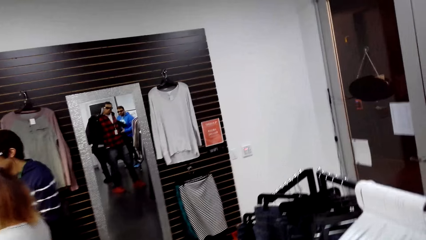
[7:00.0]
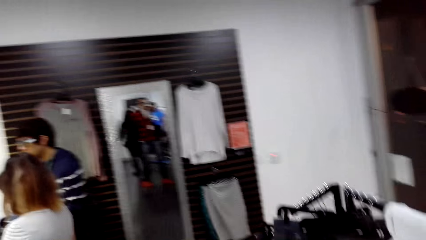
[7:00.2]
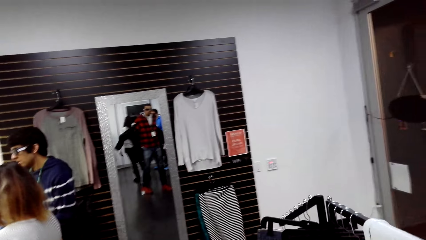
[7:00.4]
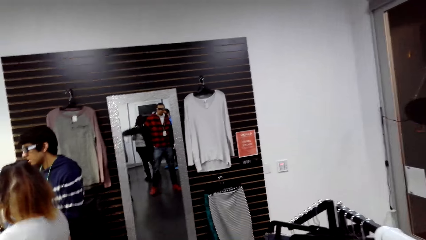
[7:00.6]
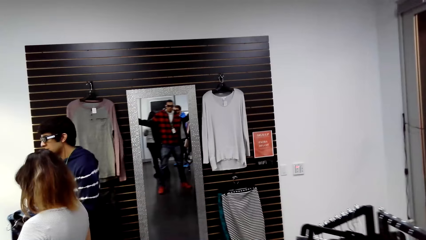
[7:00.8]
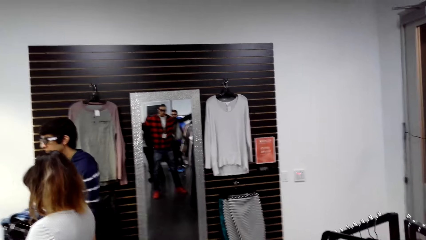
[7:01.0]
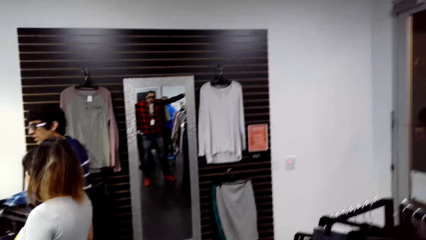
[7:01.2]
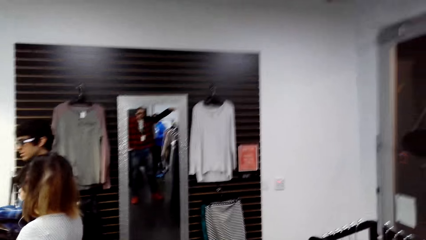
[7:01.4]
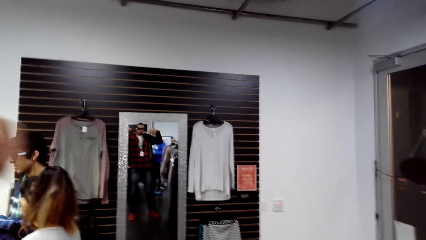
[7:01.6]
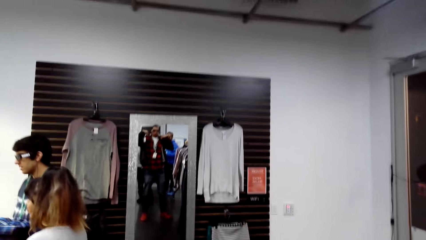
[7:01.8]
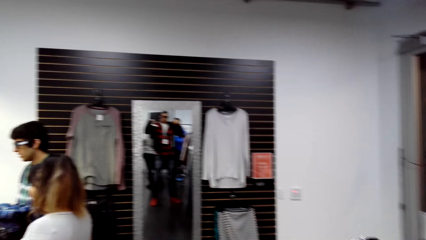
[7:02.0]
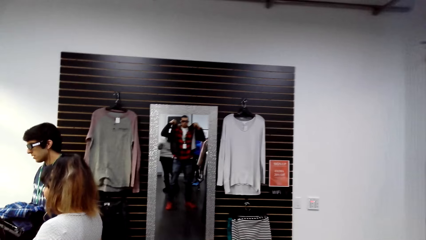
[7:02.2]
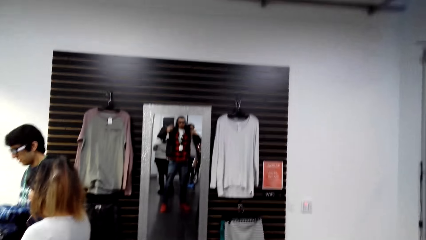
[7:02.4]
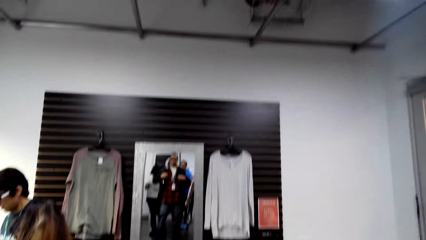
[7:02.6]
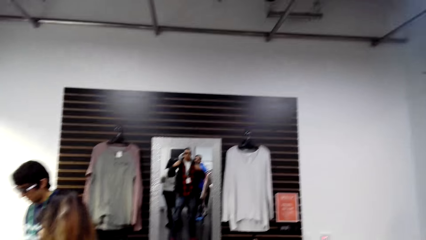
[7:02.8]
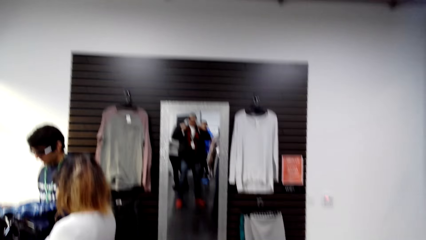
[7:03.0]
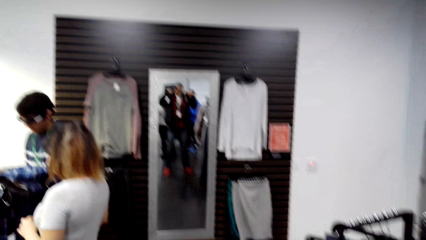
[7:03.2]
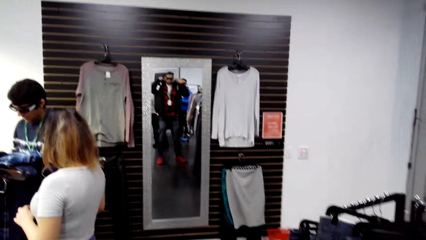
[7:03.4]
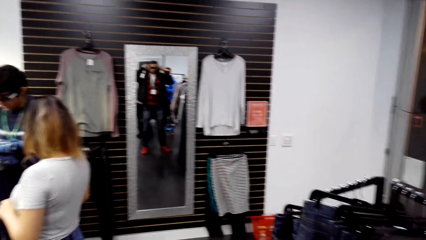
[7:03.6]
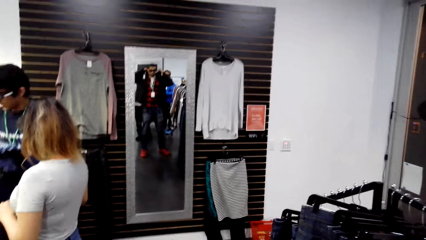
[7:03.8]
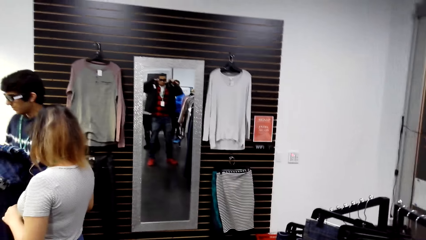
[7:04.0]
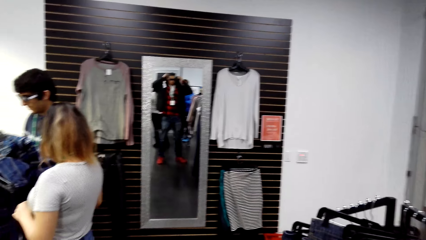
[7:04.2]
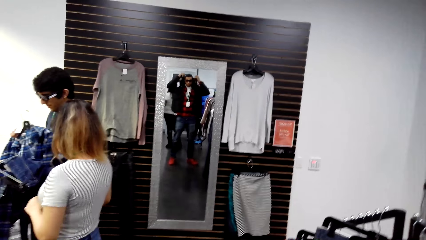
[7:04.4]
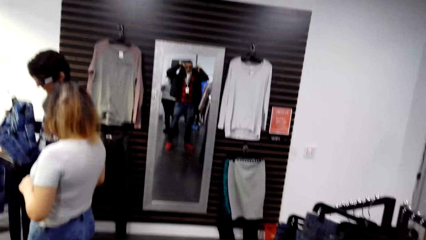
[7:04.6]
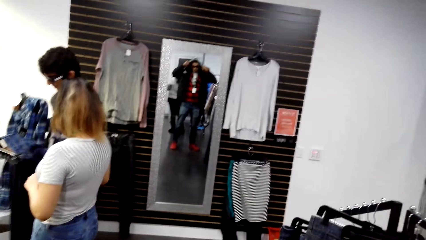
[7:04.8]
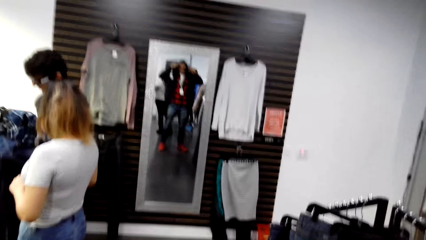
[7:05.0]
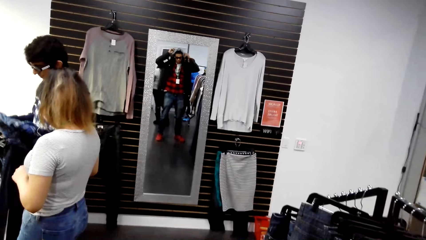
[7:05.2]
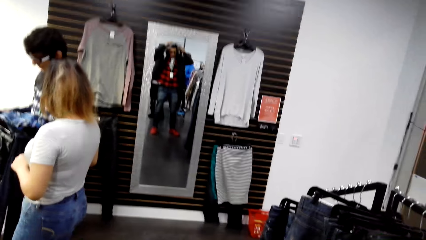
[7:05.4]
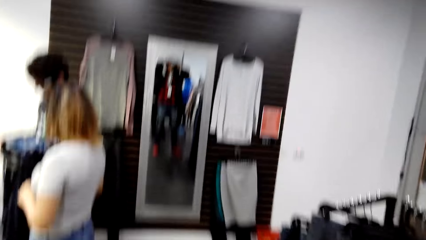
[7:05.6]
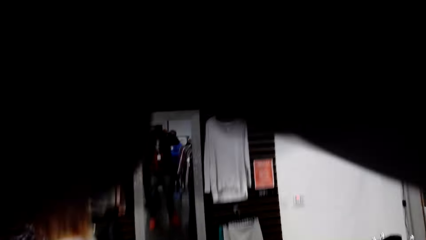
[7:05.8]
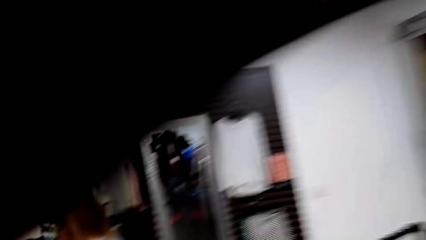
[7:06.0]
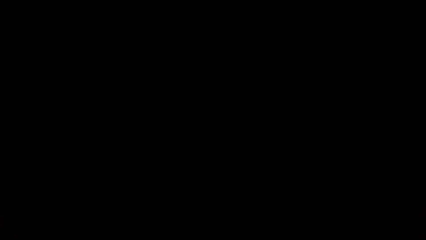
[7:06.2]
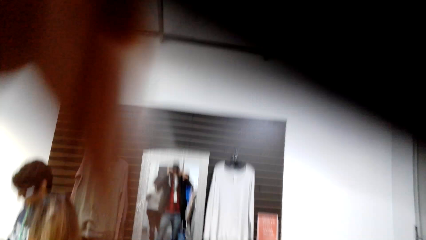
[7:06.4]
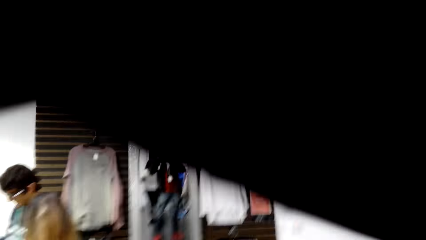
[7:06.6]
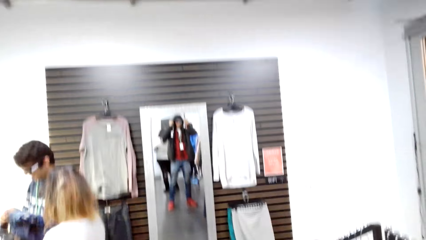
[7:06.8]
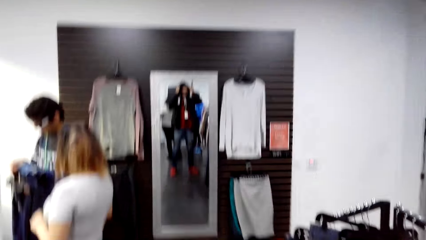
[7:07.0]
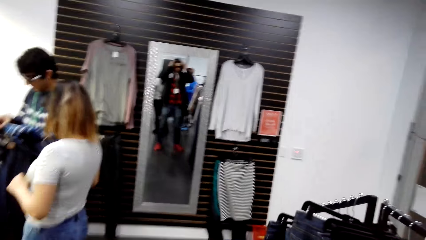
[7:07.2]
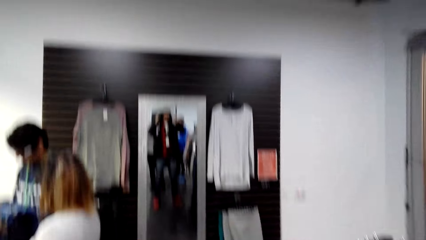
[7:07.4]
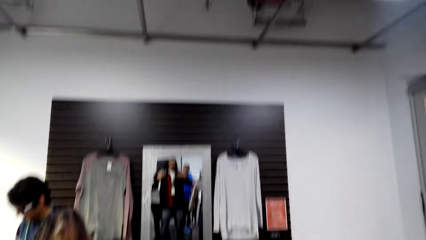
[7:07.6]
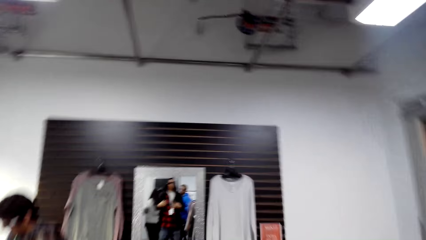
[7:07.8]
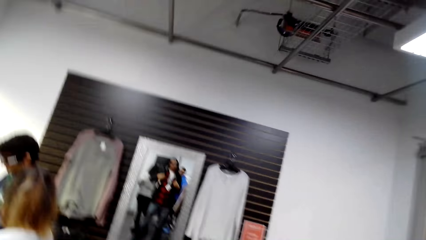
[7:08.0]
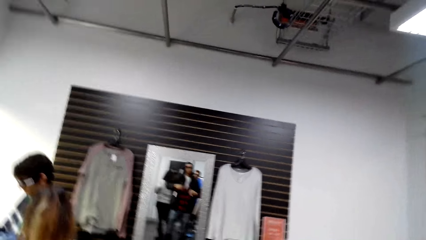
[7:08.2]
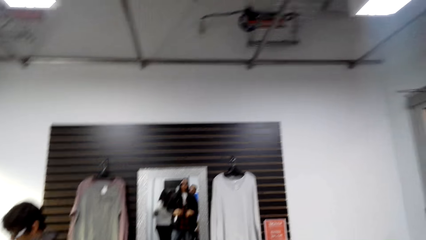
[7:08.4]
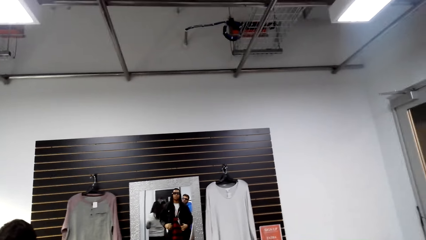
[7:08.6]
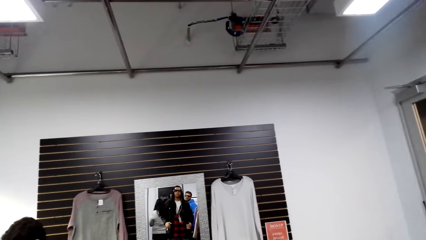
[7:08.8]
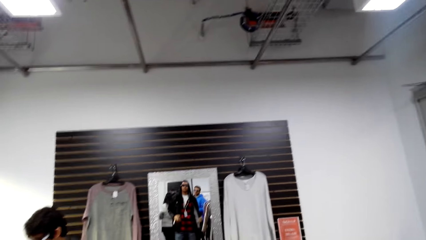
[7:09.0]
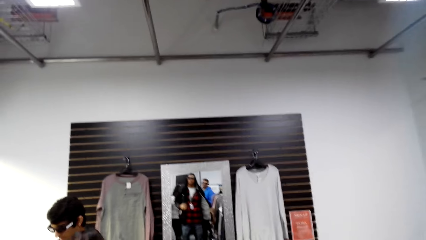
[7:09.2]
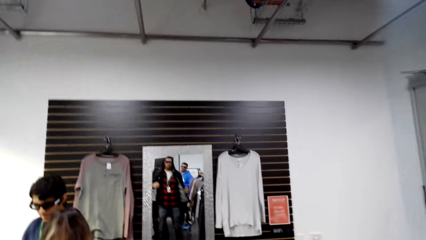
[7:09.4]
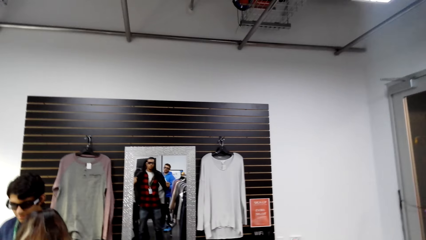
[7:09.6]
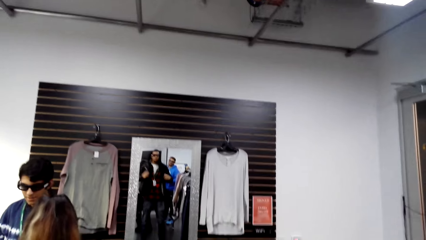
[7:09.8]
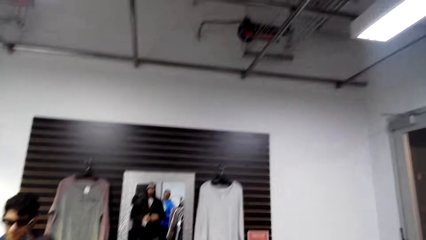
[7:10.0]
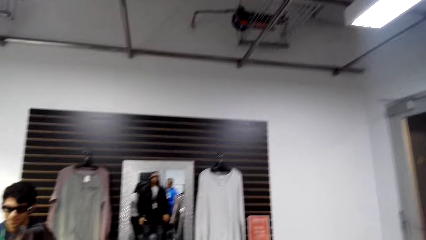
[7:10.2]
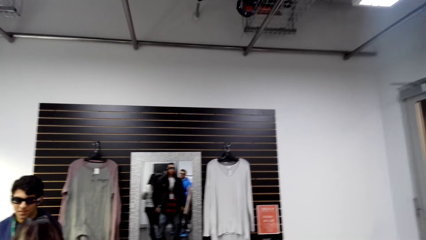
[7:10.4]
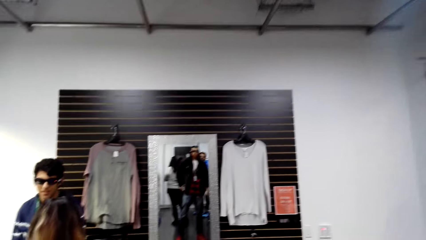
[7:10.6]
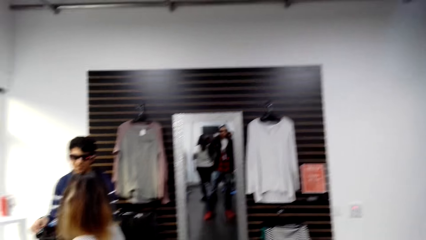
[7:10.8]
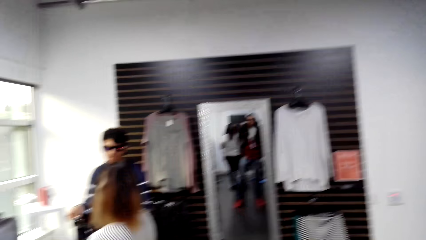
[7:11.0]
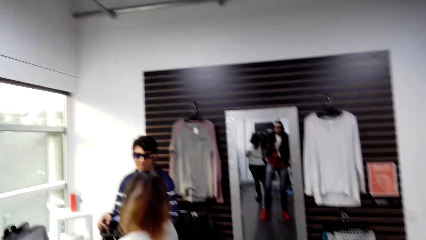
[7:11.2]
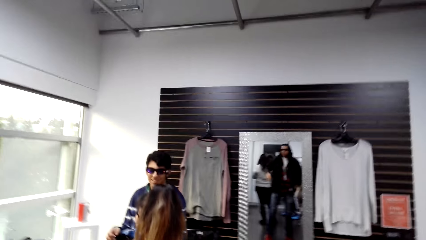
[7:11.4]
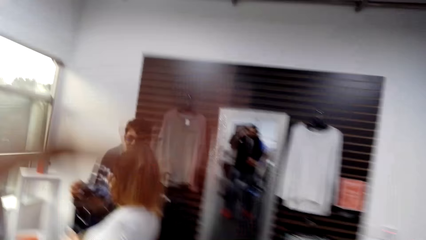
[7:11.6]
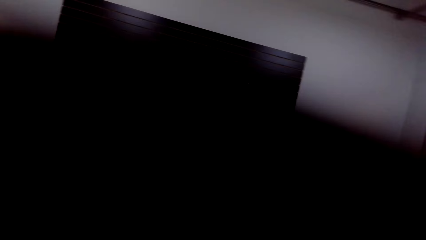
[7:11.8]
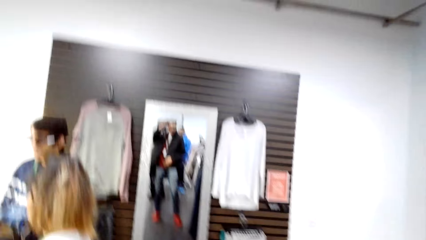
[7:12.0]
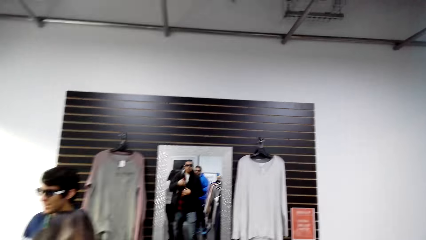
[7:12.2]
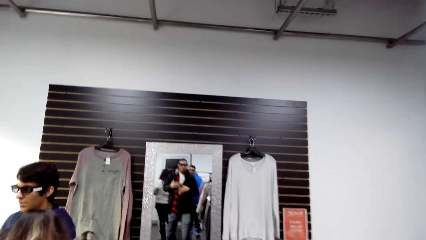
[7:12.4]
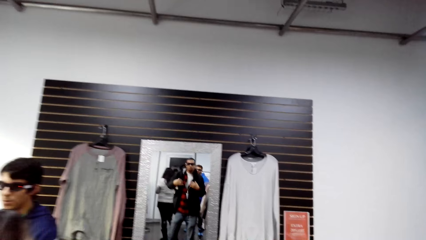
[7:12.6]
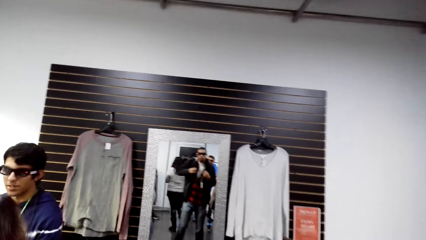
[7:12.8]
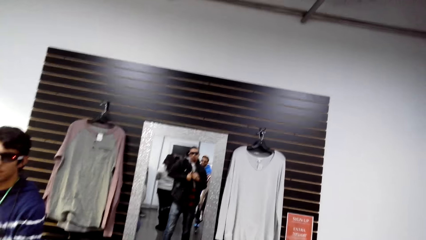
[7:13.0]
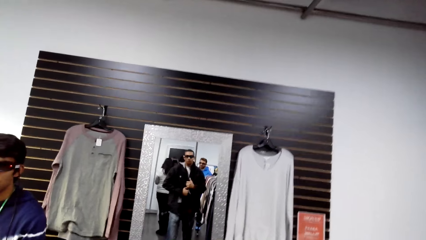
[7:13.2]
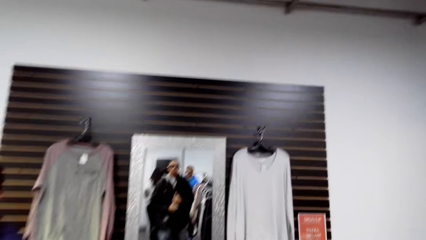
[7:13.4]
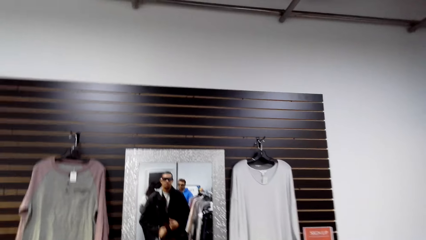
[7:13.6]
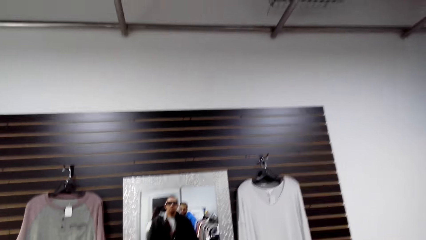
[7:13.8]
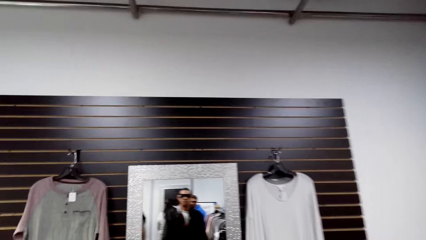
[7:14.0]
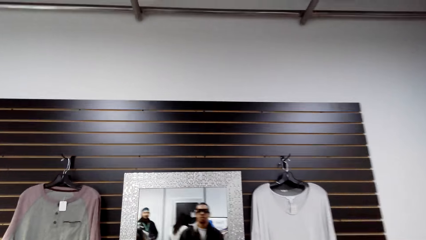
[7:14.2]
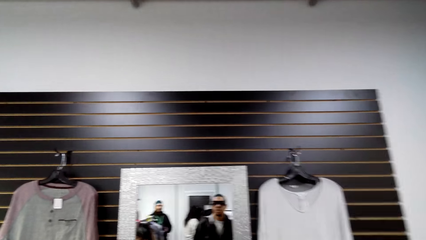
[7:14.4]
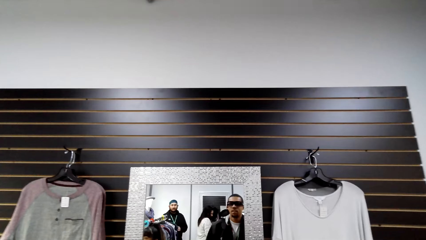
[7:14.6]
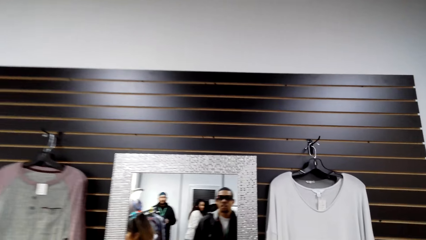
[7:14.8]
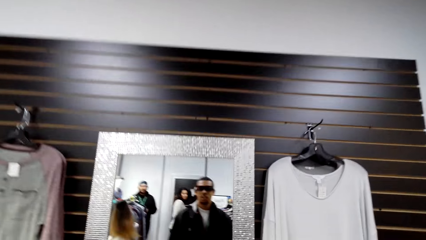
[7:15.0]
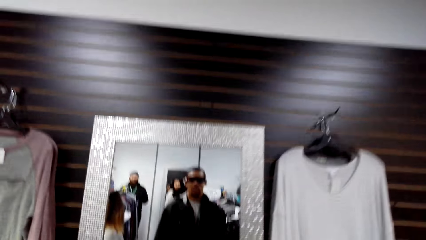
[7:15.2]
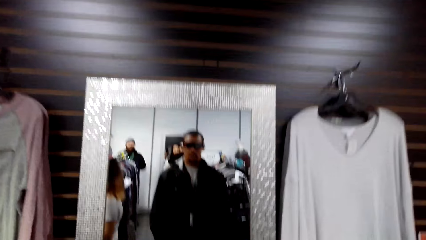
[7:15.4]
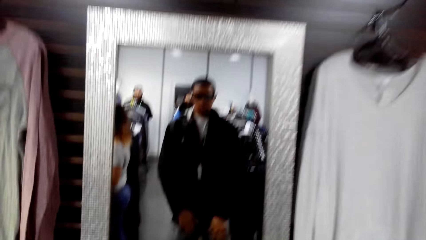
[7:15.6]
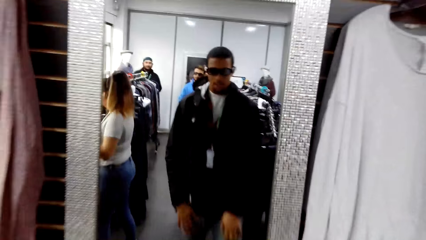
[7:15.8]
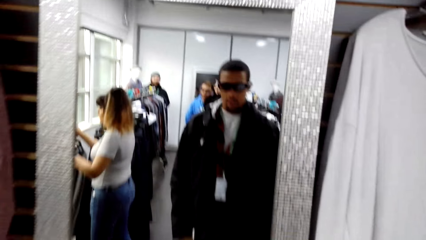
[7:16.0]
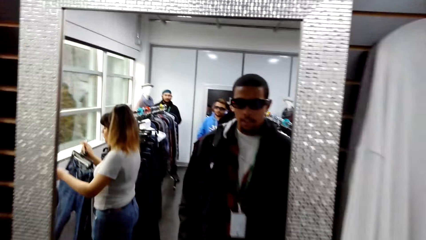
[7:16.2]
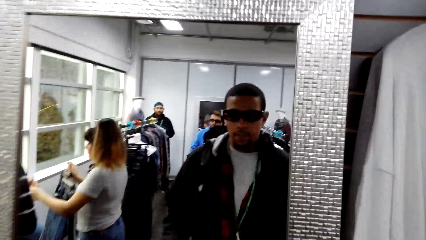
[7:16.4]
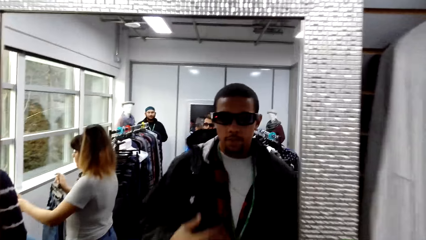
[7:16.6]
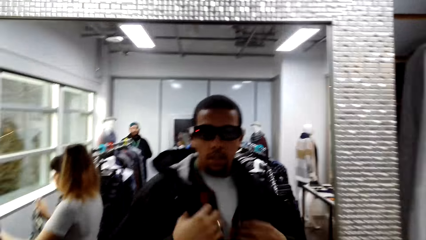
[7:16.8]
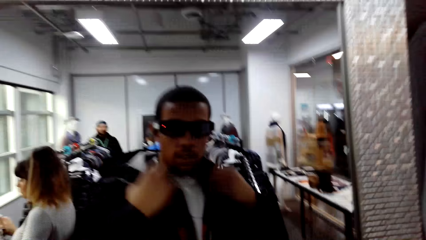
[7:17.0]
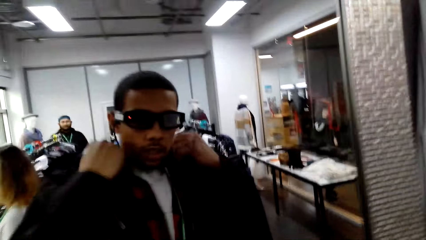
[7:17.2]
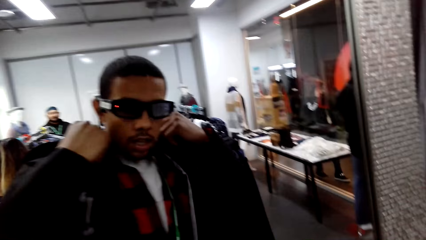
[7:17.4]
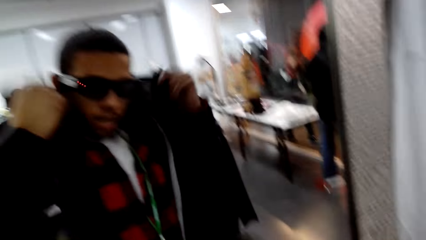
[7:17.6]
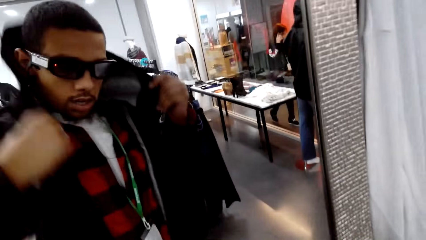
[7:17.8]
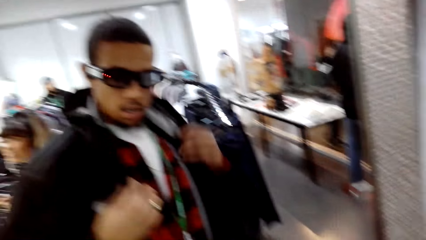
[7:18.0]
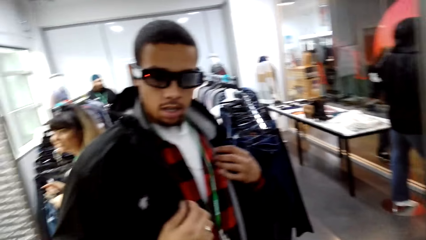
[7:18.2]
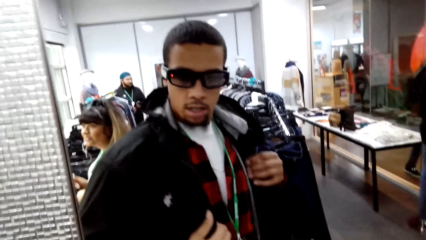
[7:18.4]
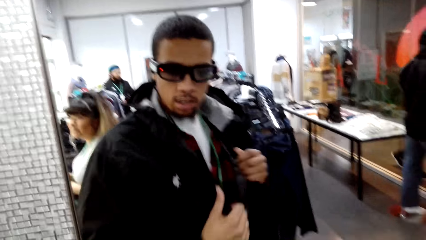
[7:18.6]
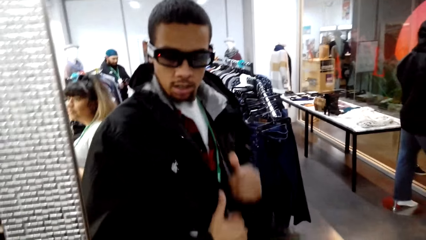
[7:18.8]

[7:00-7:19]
The camera wearer looks at himself in the mirror. He moves towards the mirror. He looks at himself in the mirror.
